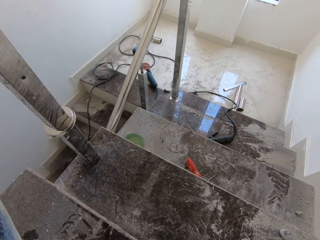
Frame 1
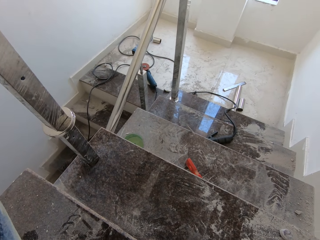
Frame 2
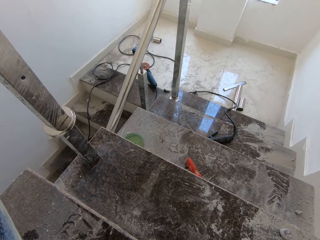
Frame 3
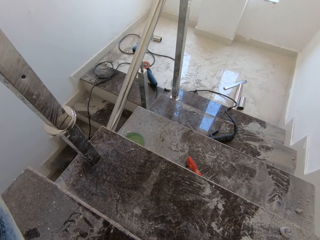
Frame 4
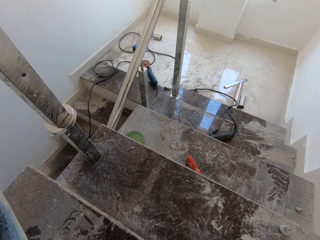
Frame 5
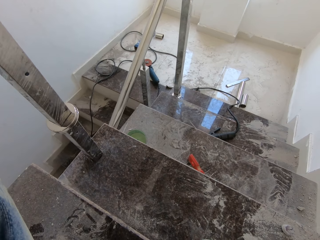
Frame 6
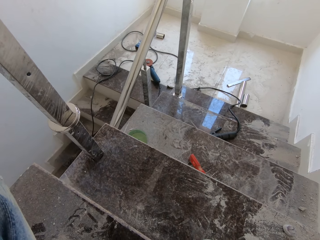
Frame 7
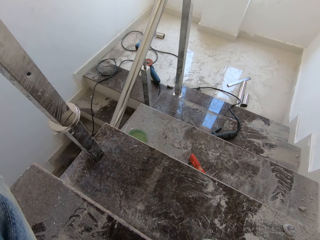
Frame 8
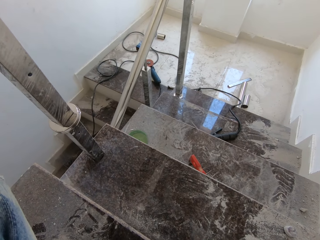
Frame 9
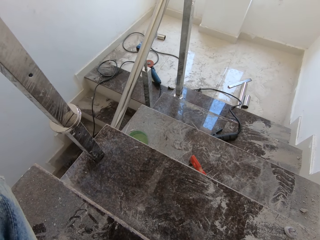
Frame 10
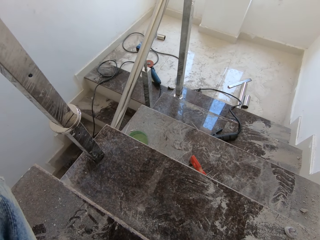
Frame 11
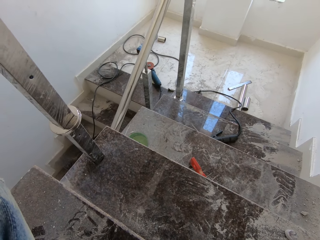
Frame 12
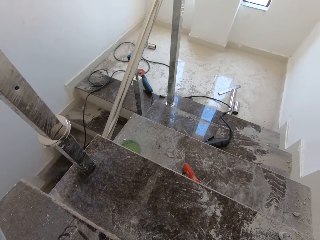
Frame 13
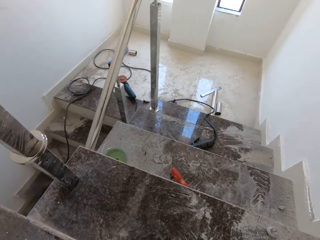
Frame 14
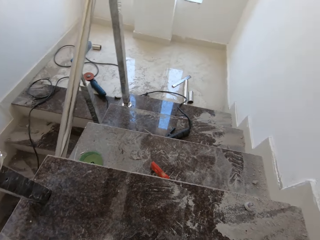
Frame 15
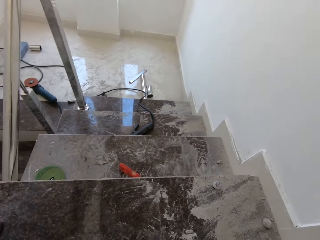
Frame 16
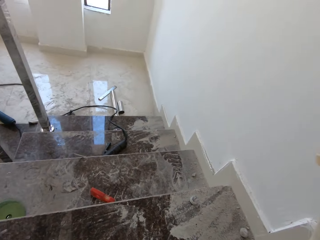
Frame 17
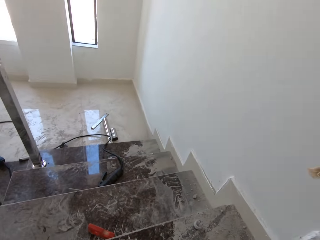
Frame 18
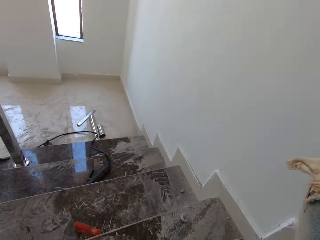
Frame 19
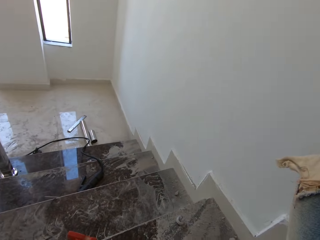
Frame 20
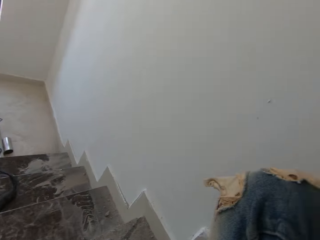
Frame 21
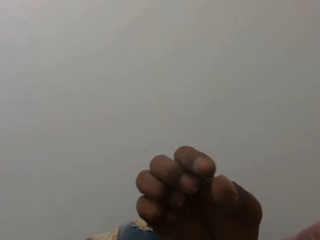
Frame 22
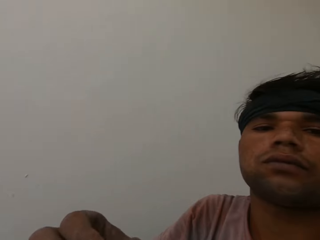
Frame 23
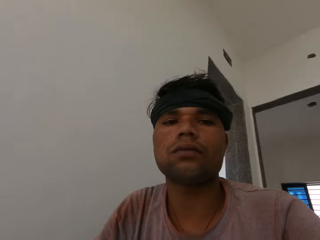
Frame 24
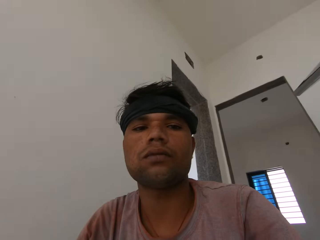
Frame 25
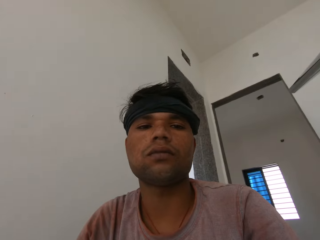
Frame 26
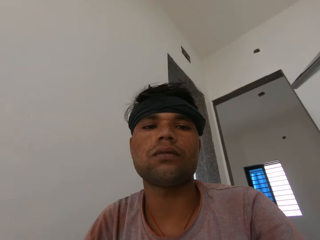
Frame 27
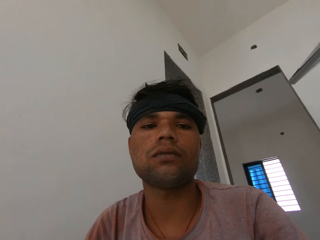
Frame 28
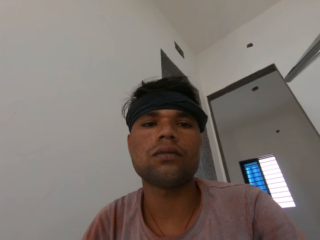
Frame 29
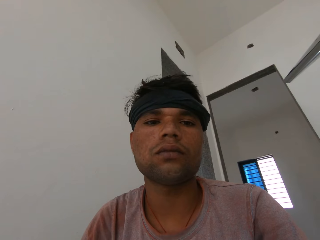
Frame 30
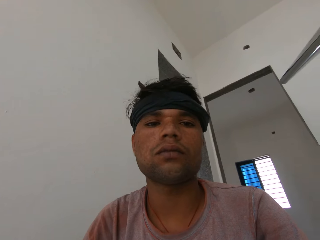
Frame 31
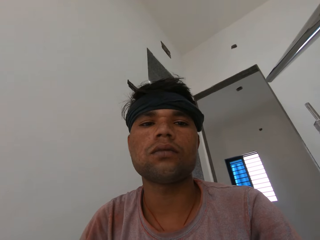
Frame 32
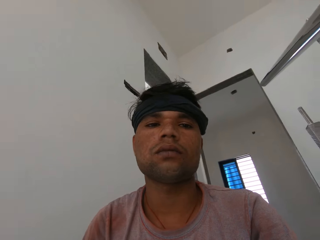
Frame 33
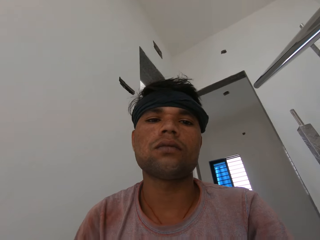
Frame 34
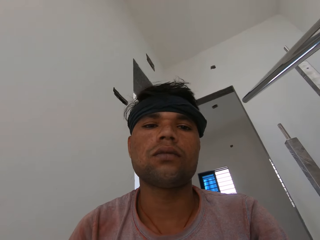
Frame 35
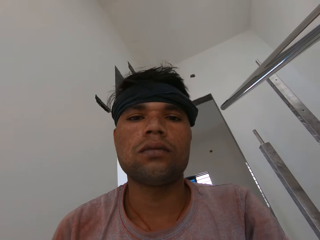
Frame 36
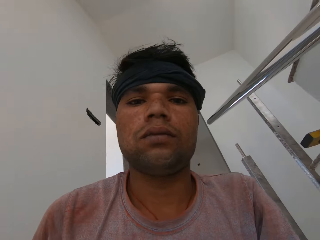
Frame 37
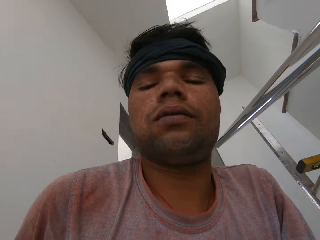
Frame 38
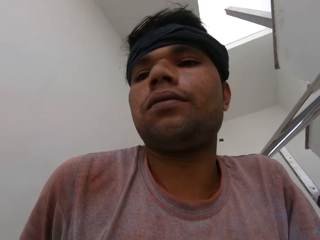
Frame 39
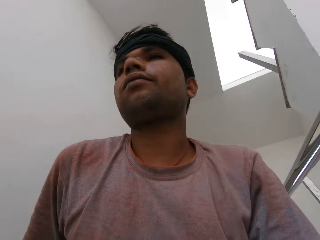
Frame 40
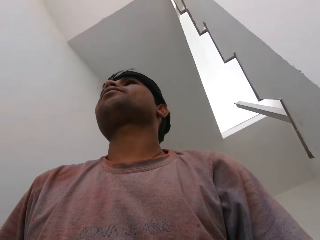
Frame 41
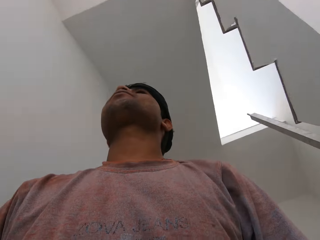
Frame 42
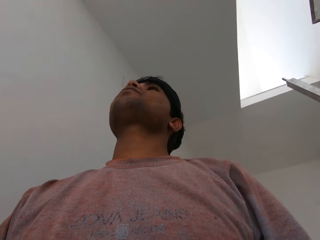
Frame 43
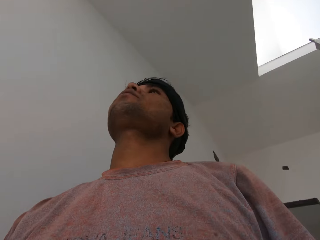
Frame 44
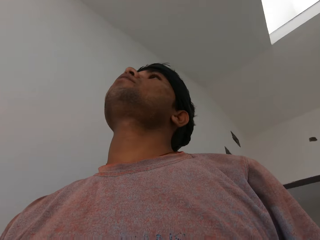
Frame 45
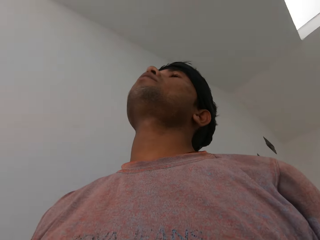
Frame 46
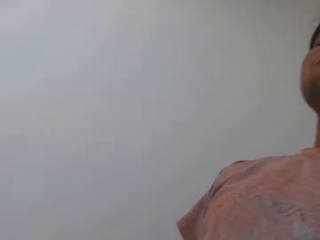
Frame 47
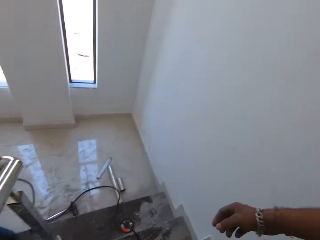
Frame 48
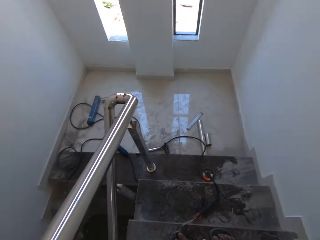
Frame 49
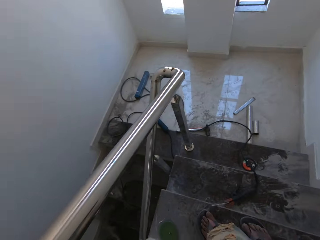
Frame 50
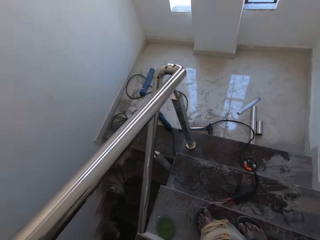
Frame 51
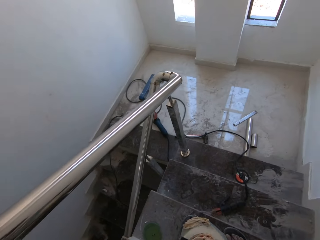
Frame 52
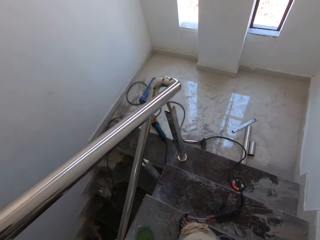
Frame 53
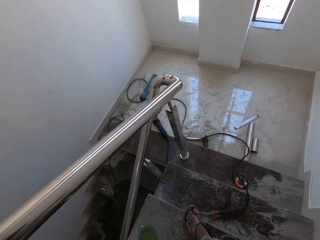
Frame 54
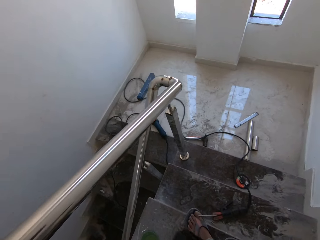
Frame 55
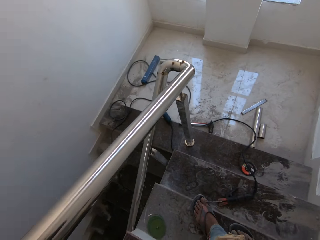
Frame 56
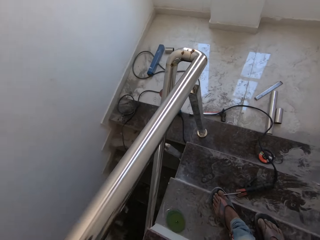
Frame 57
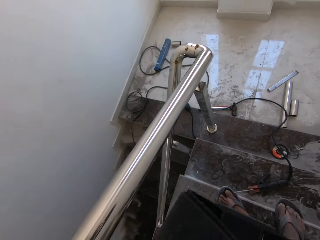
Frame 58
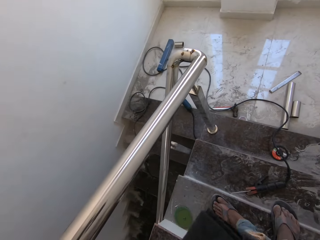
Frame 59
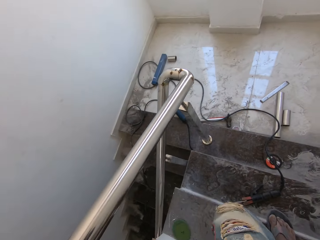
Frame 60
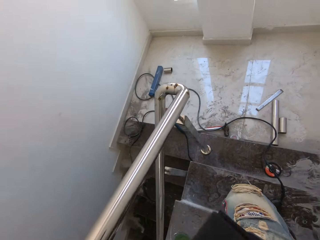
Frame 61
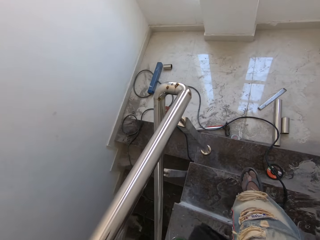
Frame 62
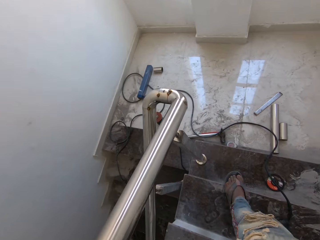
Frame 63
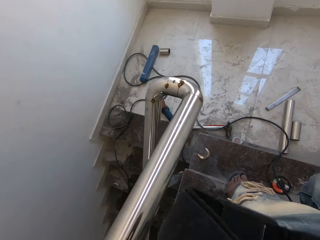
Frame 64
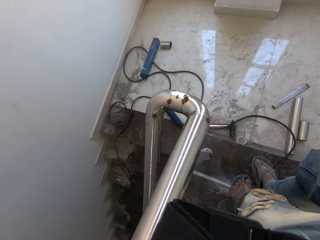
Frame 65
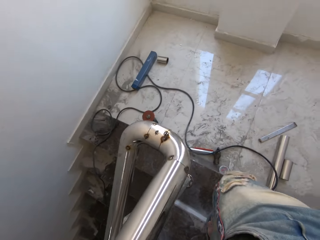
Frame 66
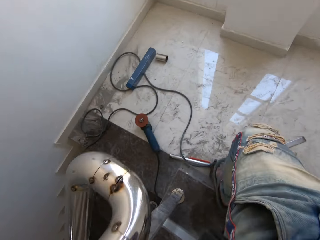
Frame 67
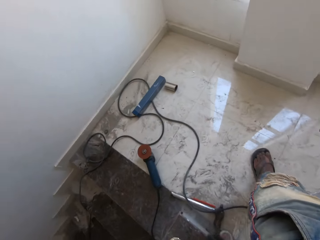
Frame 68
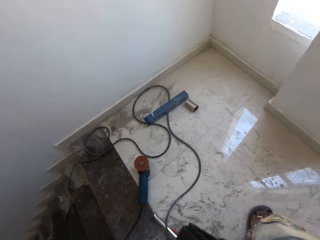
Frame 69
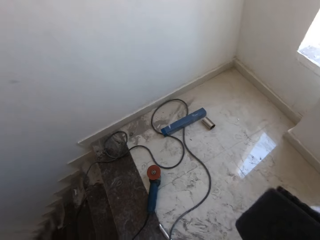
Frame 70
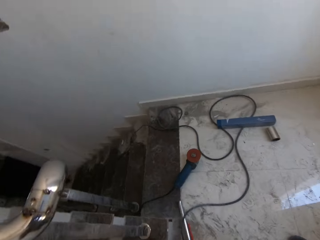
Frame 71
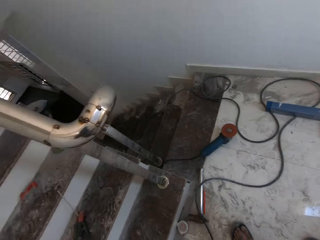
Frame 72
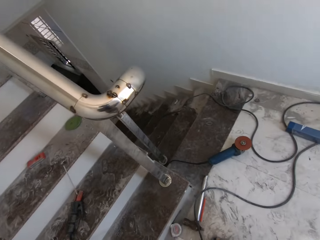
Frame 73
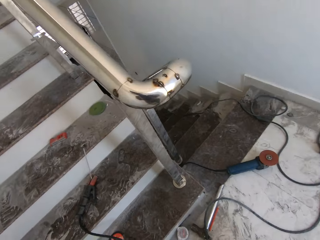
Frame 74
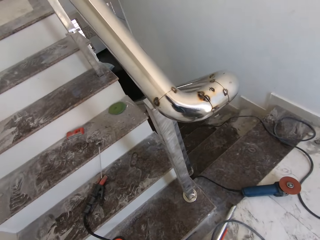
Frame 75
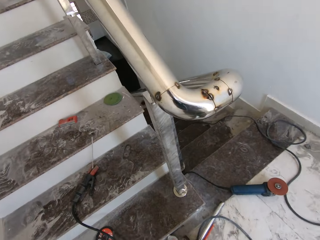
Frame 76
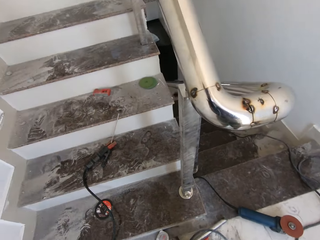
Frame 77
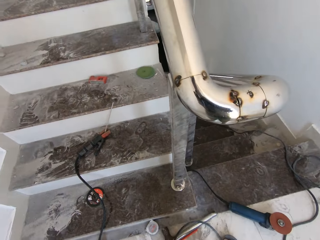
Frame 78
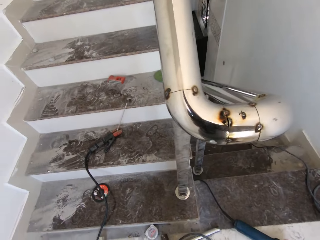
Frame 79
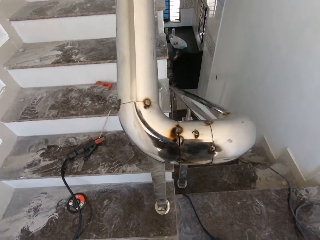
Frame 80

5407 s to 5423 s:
The camera wearer removes a camera. He looks into the camera in his left hand. He stands from a staircase. A man stands up. The man walks down the stairs. The camera wearer walks down the staircase.

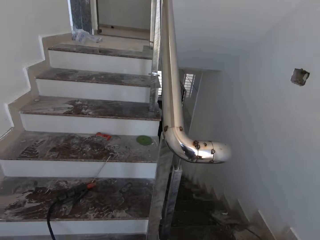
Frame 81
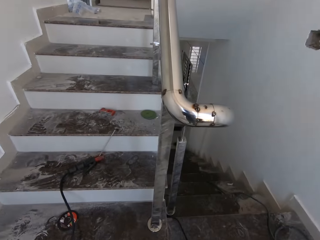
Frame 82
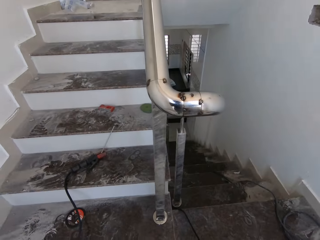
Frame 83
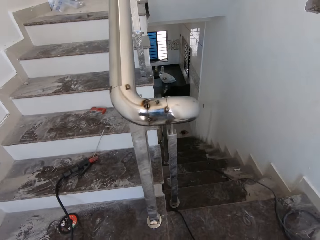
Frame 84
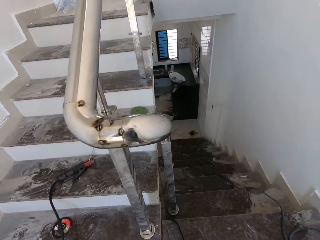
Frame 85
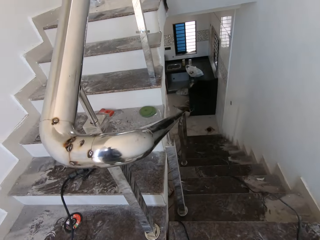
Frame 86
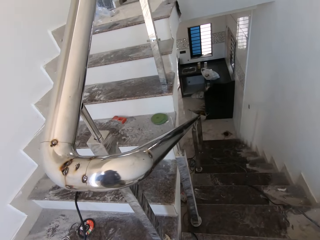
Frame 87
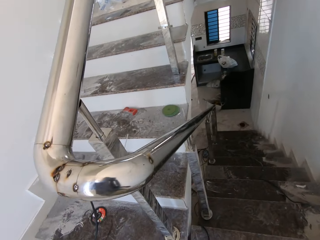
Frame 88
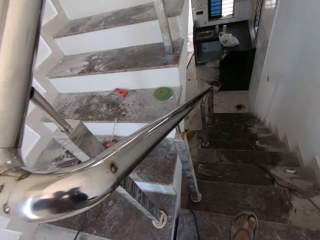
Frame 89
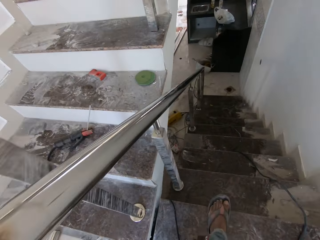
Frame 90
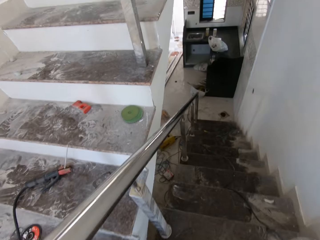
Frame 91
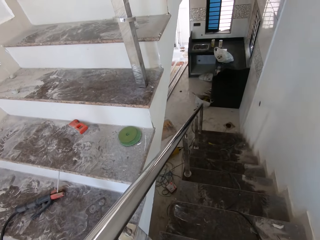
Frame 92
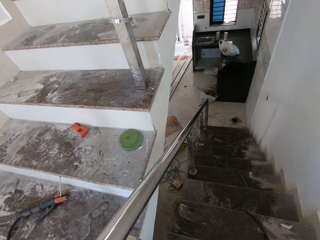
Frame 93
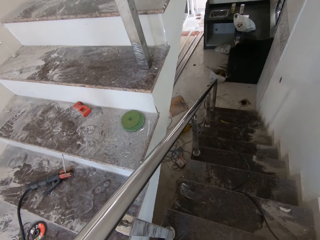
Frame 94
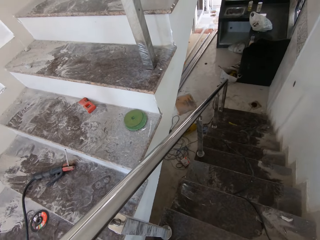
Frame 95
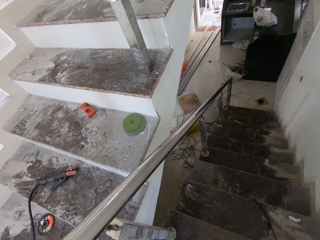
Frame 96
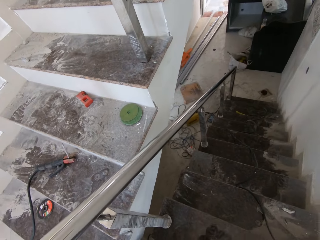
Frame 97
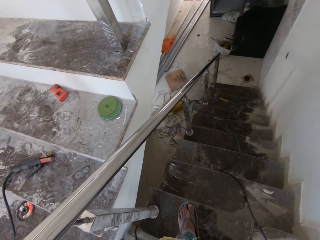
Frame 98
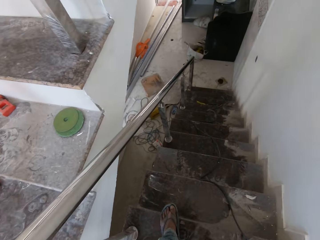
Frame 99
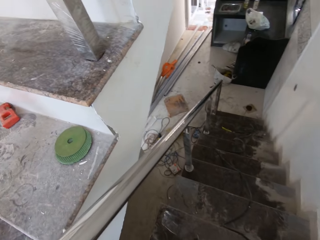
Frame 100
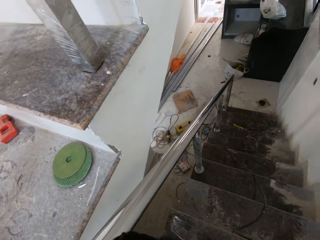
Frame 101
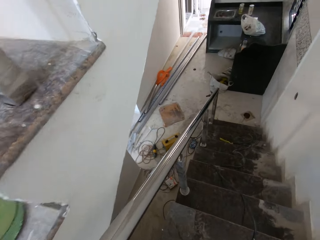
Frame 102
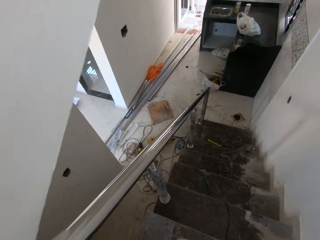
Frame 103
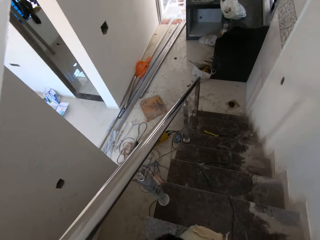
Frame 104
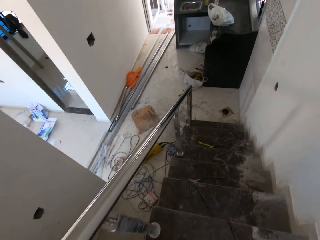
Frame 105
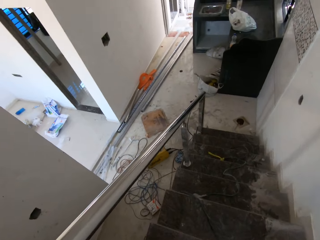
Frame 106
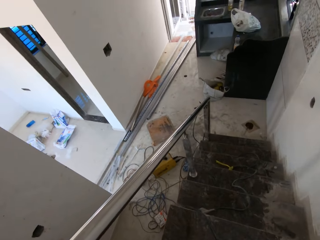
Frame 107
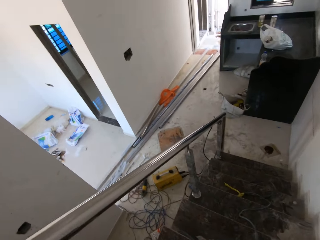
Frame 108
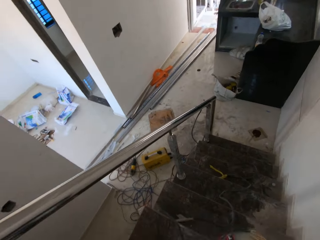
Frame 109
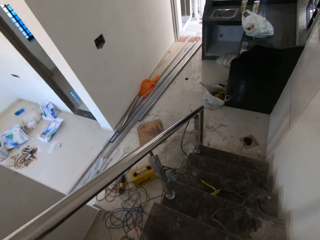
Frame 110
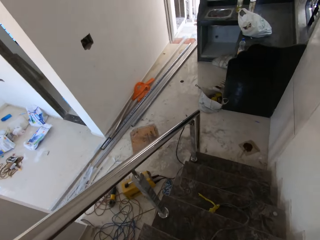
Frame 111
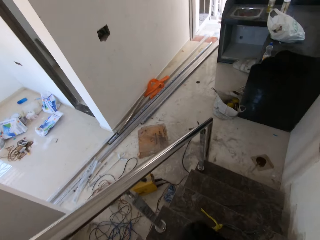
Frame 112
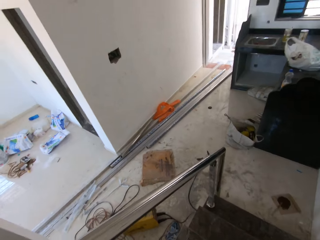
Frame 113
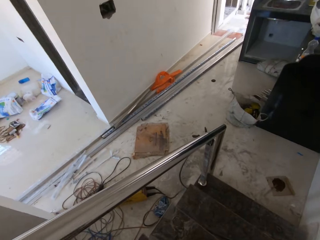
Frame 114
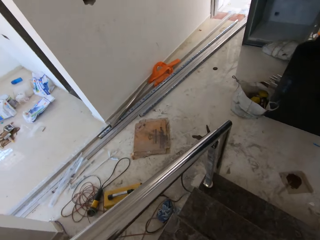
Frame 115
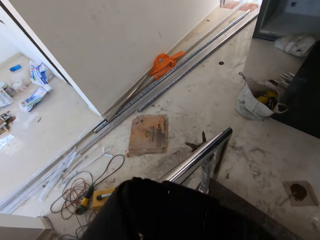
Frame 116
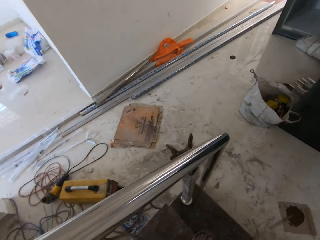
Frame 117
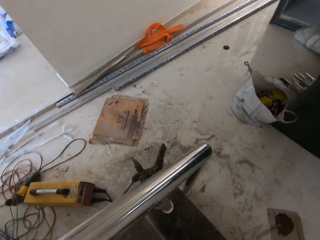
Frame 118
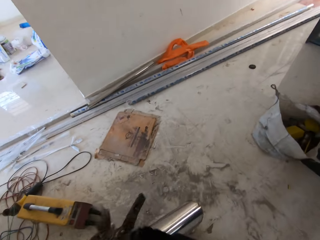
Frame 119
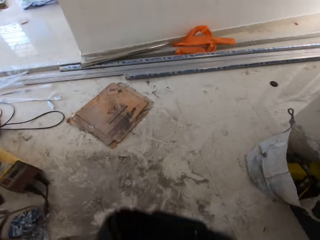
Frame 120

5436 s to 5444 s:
The camera wearer walks down the staircase. A man walks down the stairs.
